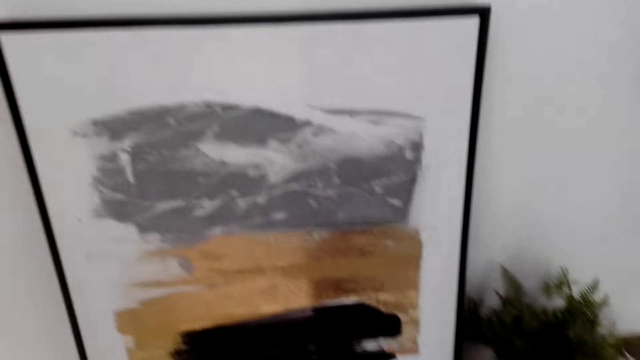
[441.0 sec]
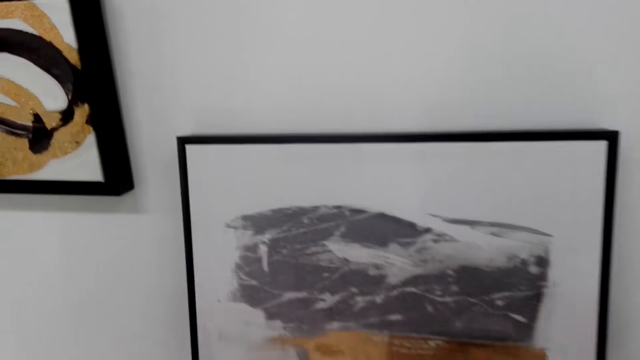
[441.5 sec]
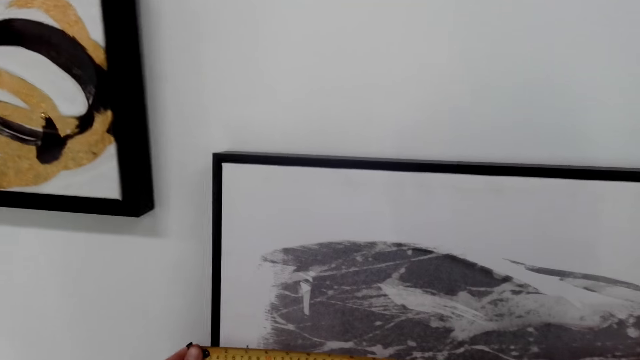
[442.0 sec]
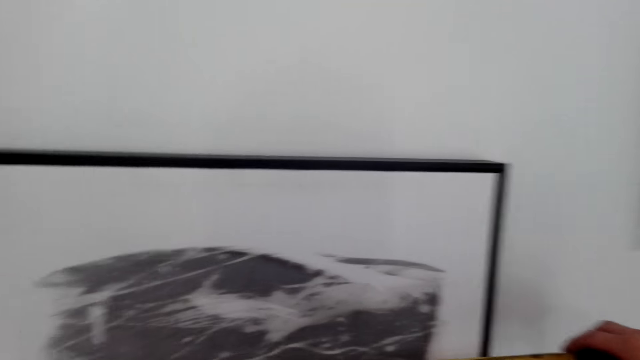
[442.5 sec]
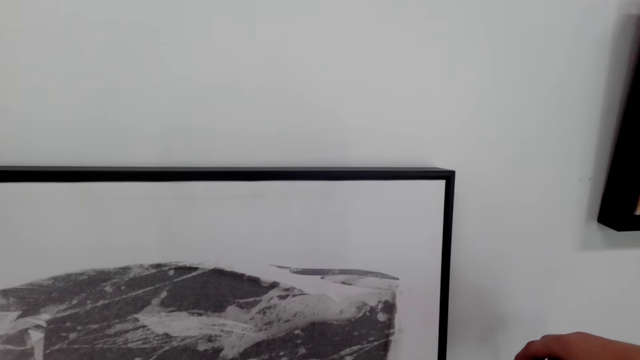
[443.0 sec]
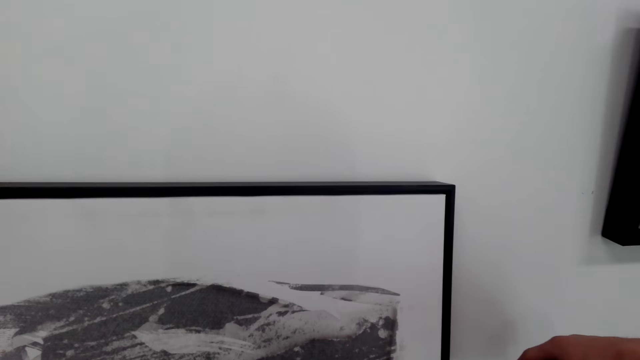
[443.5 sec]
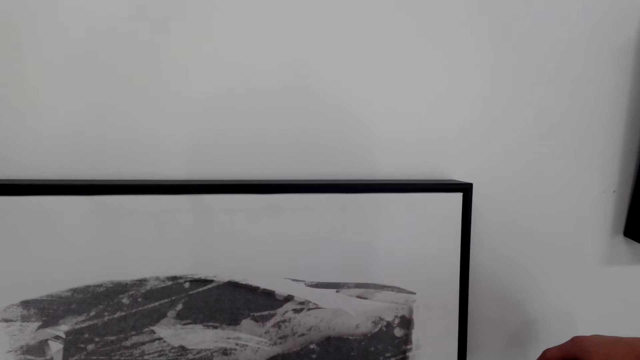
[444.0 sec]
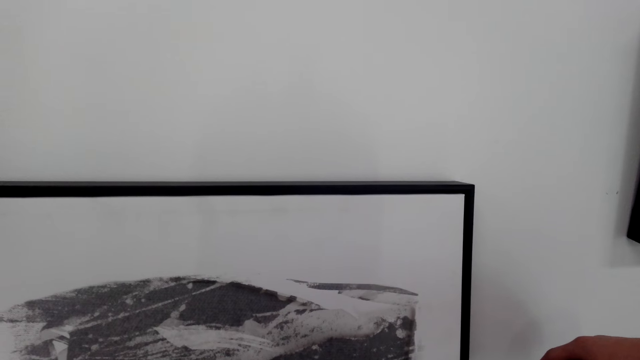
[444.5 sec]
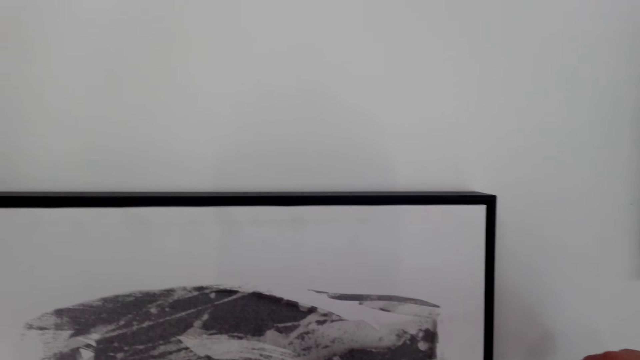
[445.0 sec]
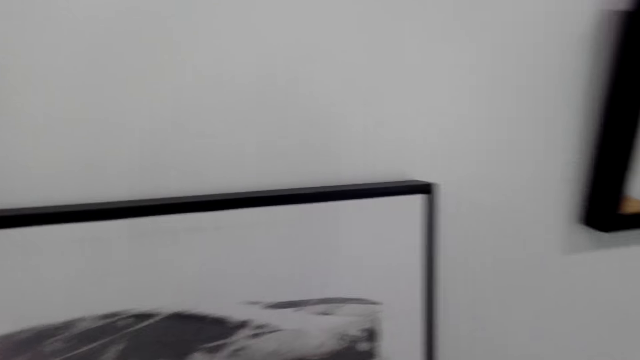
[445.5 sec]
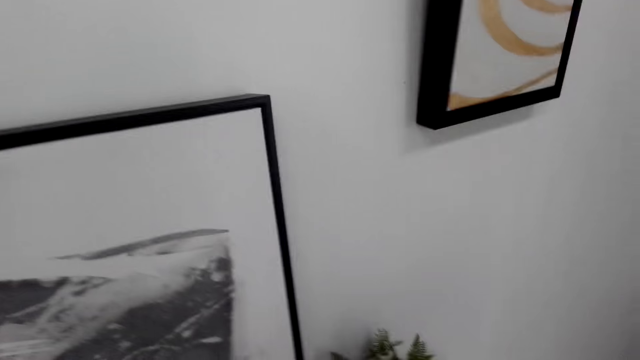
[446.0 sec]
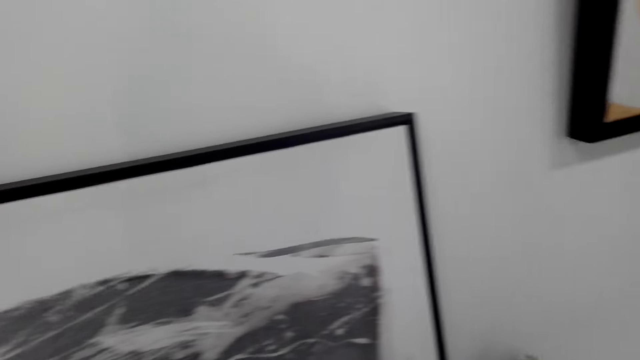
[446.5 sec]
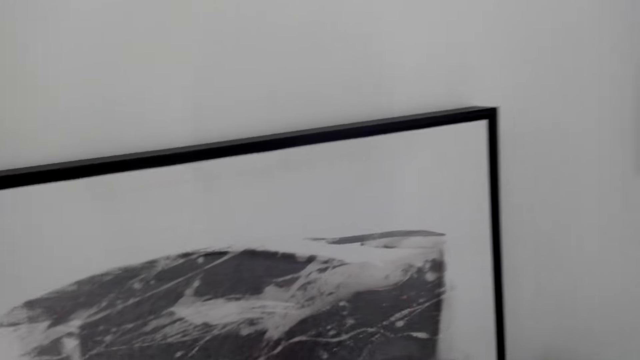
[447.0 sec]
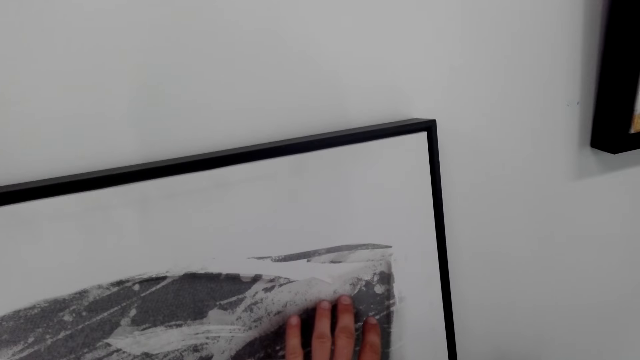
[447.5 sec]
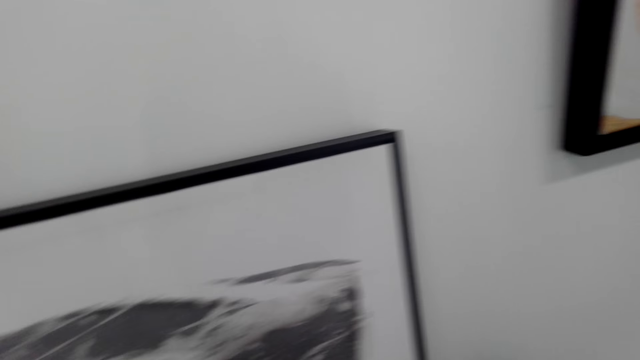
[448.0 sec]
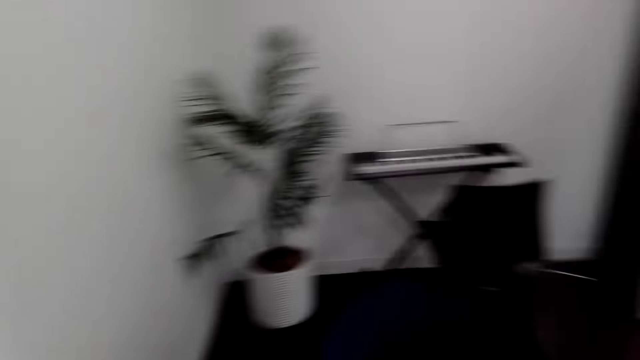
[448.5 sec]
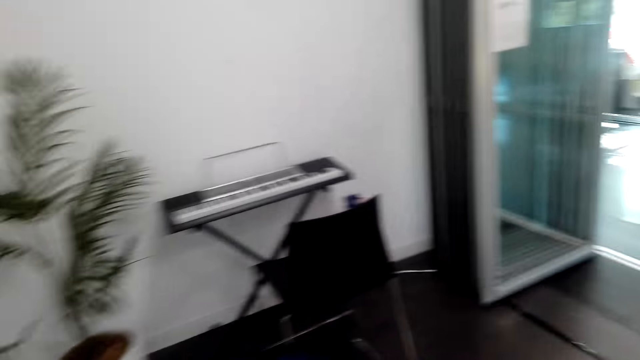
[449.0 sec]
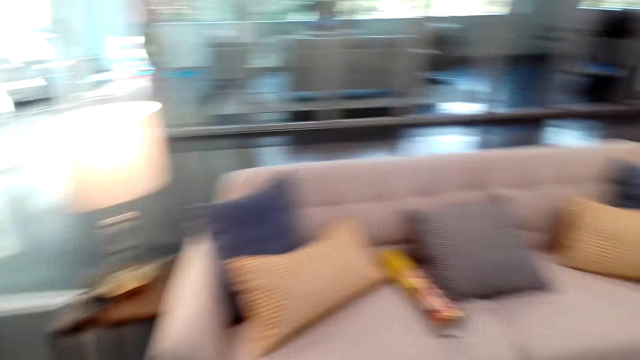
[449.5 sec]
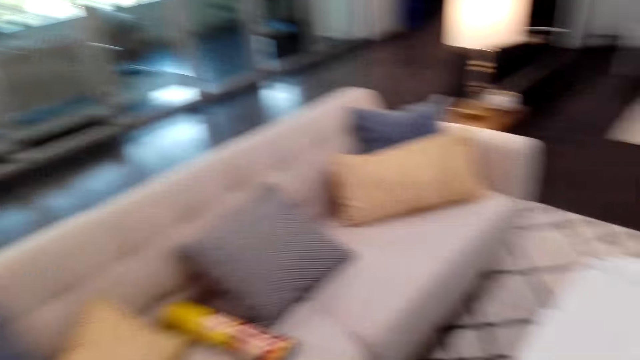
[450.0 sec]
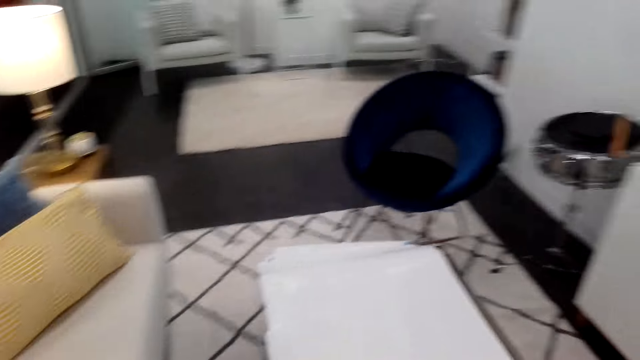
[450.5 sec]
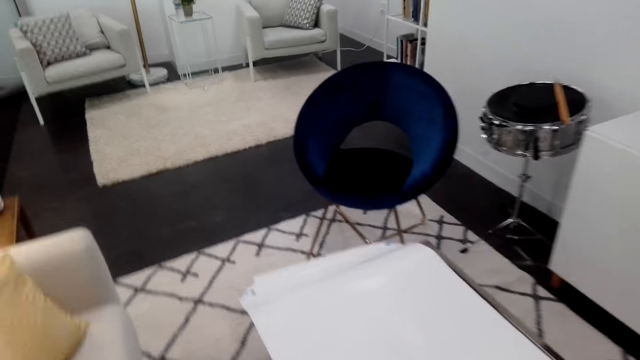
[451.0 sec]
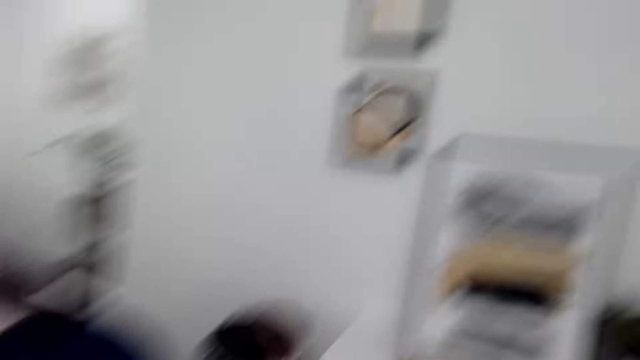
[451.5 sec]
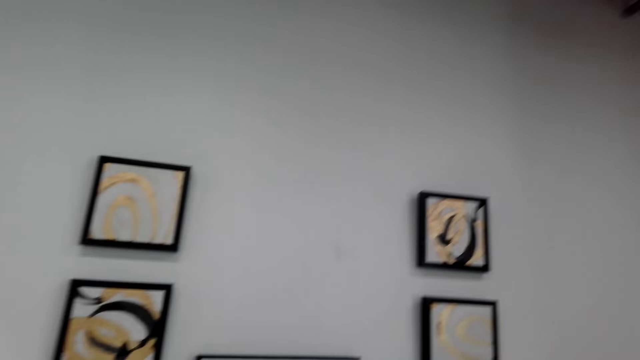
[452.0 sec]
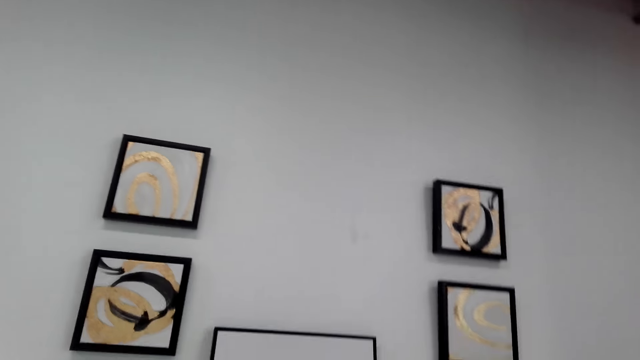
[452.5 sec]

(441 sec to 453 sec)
The camera wearer measures a picture on the wall. They move around.

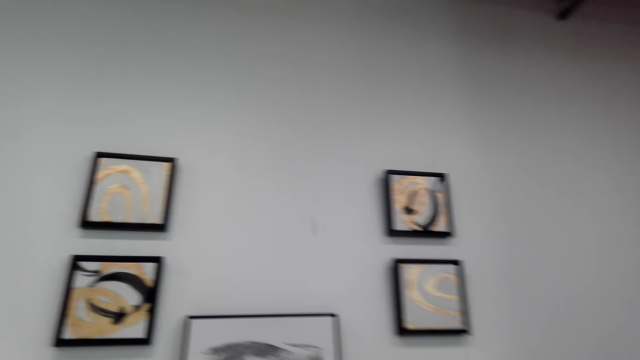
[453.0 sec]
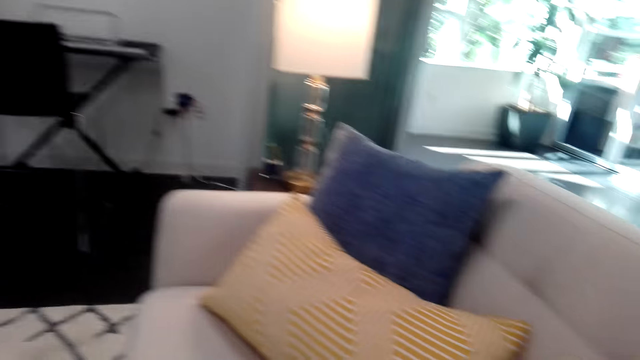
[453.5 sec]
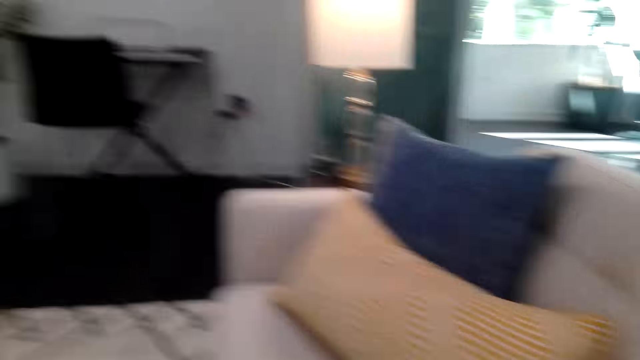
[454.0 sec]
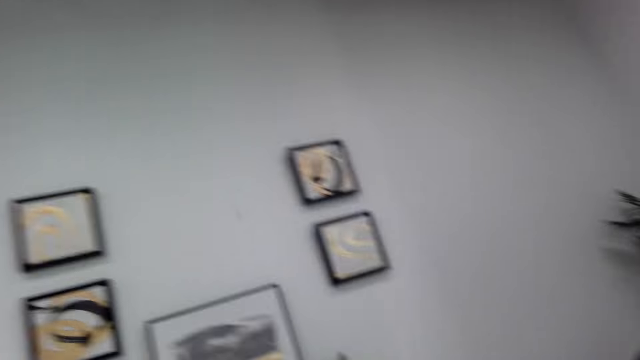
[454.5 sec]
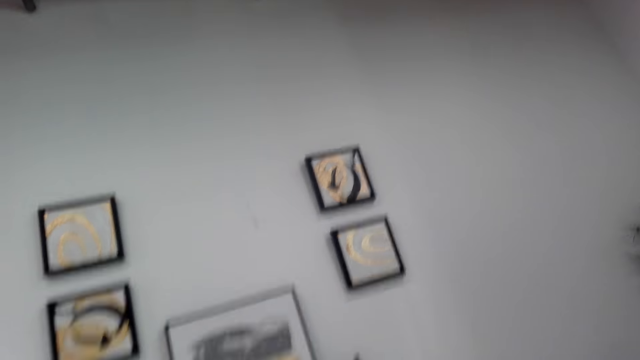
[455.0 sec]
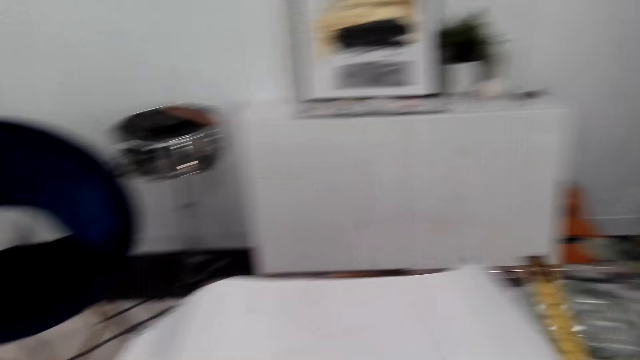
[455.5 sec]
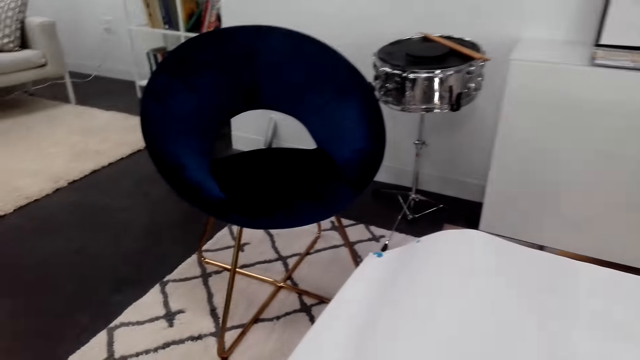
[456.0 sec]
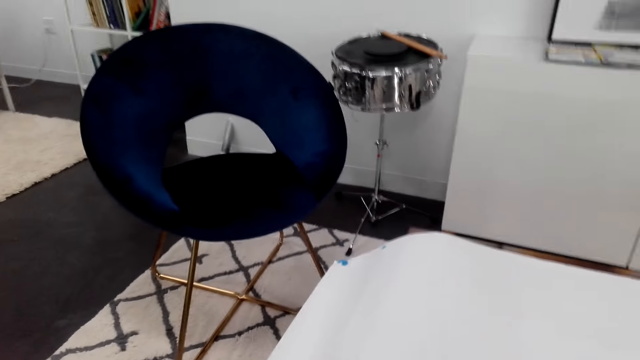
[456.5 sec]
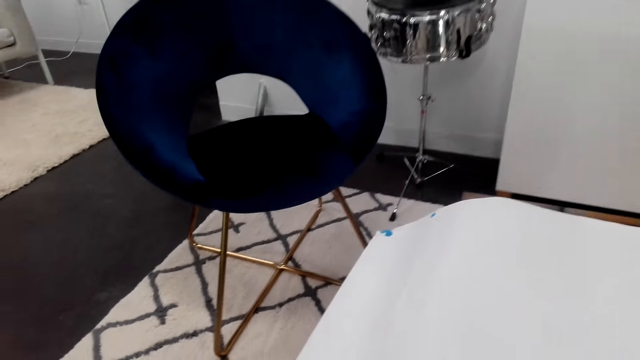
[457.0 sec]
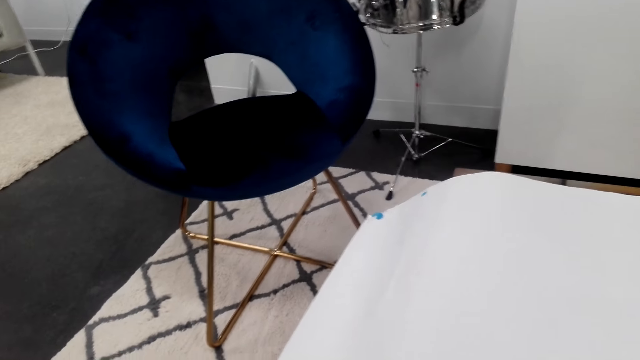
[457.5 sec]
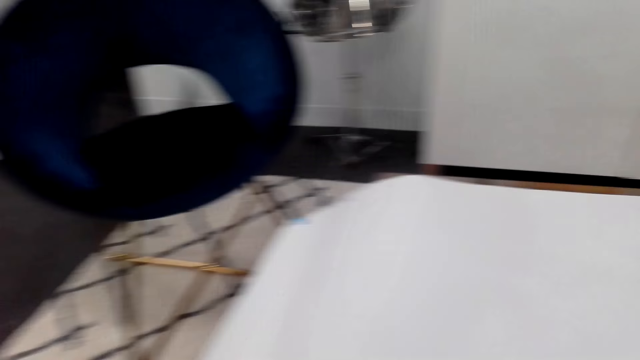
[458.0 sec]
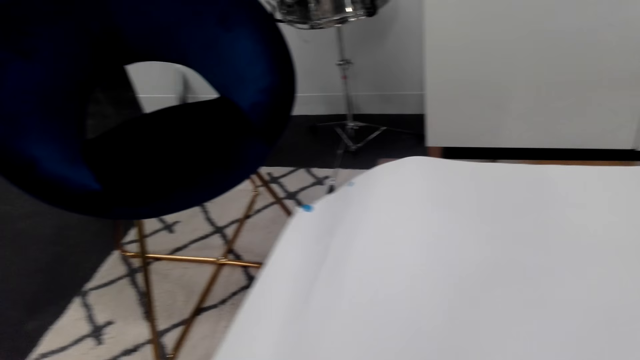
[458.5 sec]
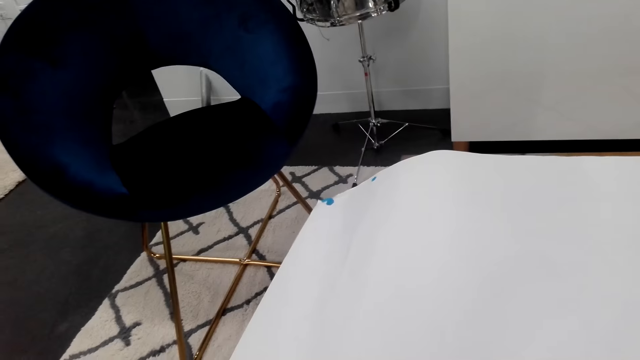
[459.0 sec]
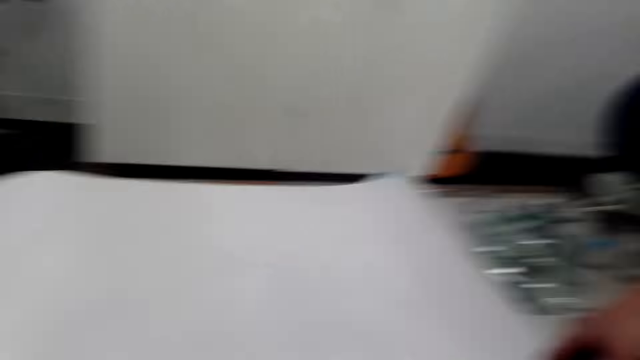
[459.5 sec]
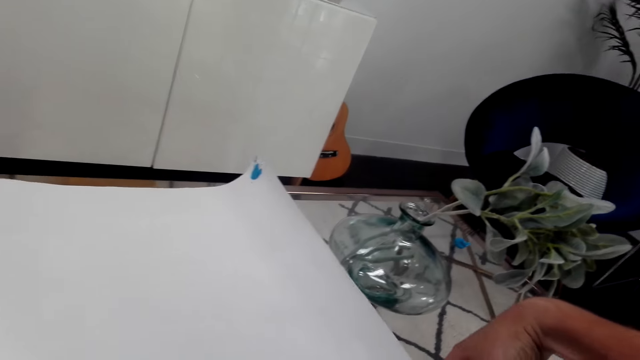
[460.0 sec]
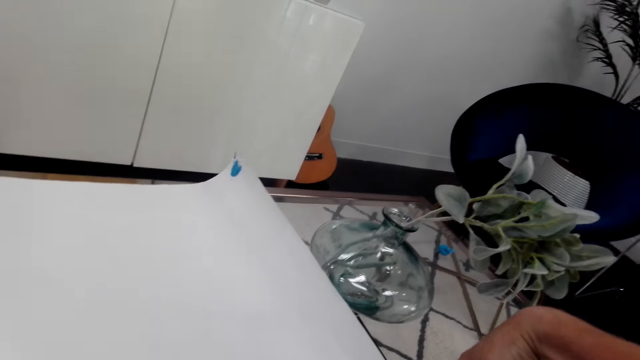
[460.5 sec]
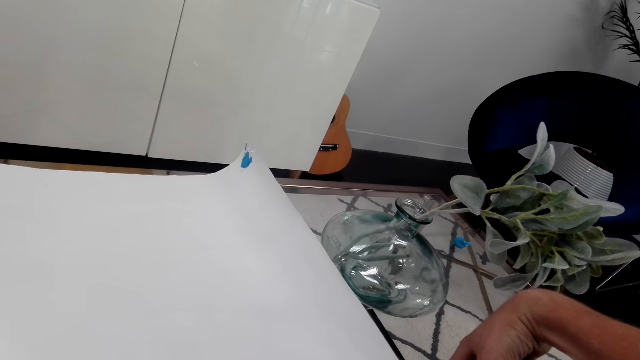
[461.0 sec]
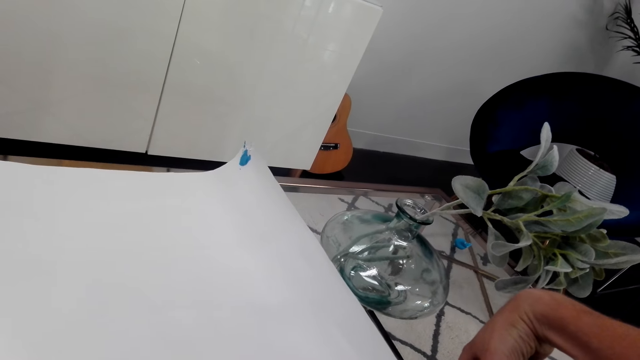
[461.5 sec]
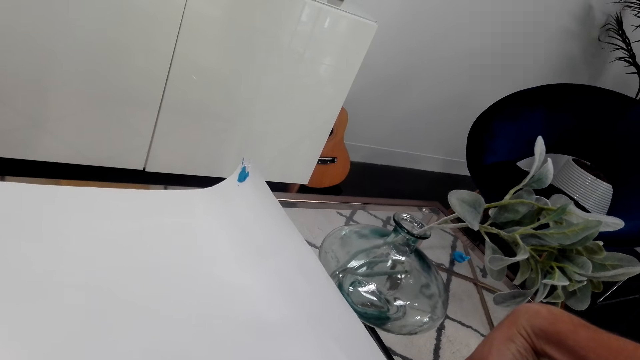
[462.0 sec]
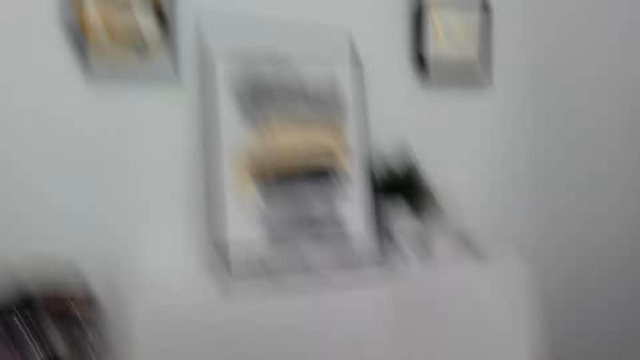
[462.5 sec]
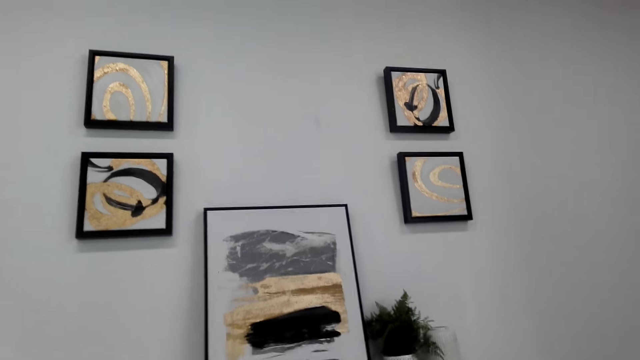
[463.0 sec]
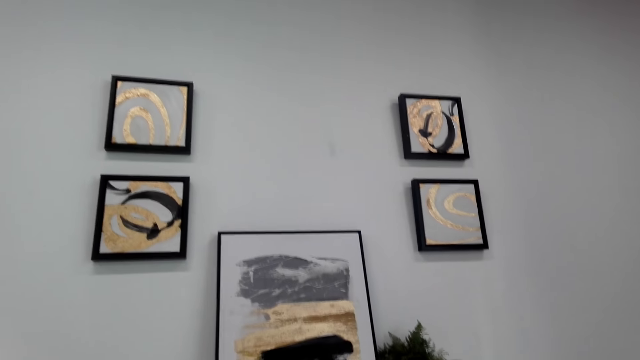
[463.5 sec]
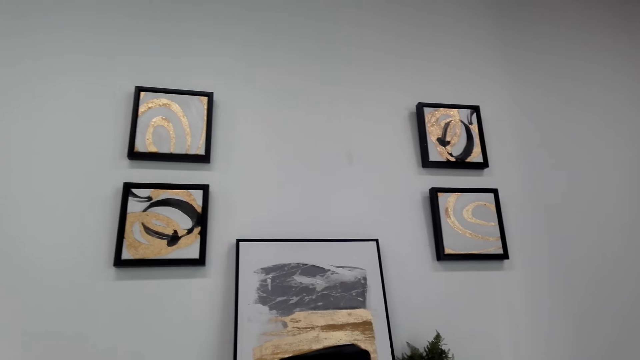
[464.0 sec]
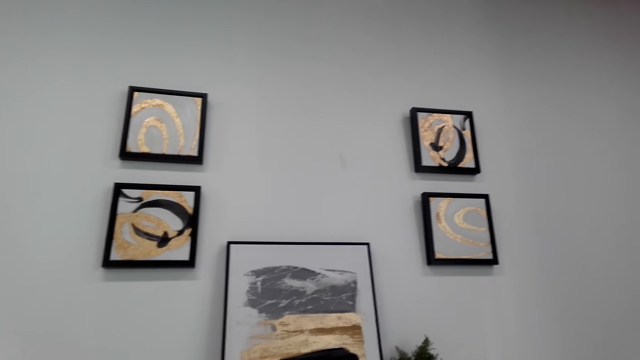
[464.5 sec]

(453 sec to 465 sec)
The camera wearer looks around. They measure a picture. They look around.
